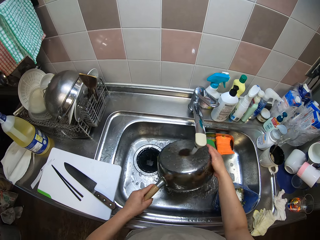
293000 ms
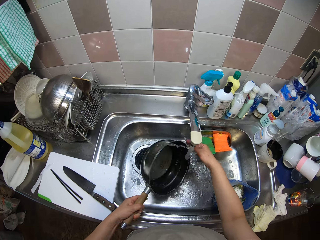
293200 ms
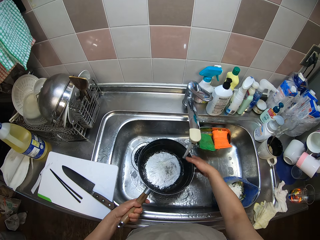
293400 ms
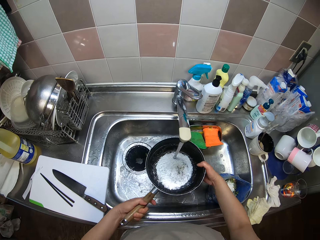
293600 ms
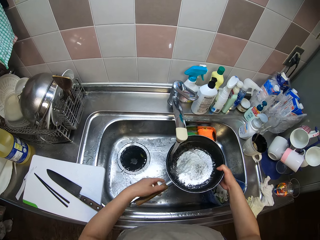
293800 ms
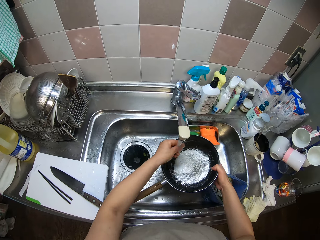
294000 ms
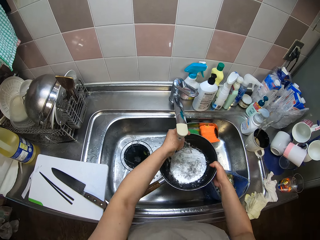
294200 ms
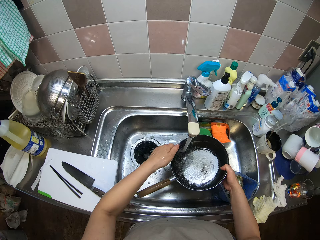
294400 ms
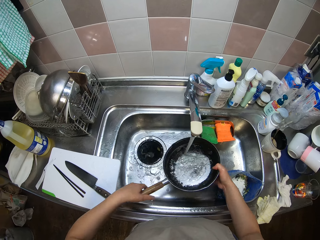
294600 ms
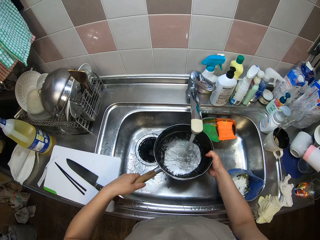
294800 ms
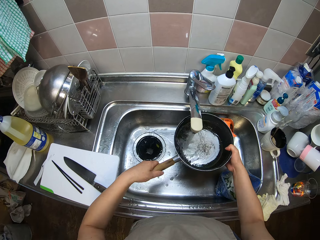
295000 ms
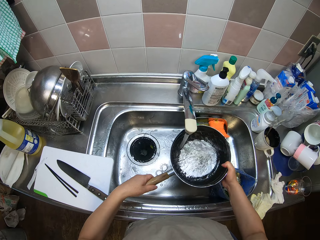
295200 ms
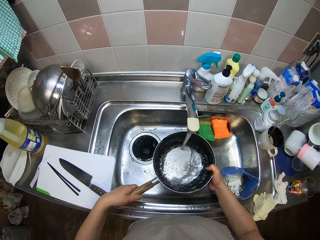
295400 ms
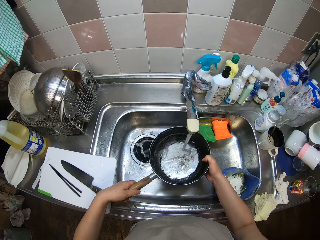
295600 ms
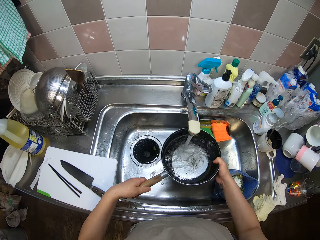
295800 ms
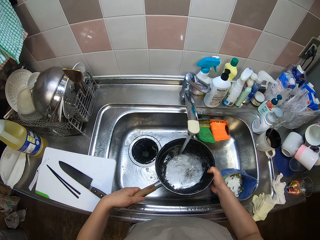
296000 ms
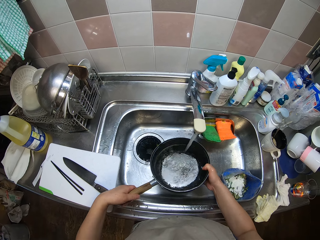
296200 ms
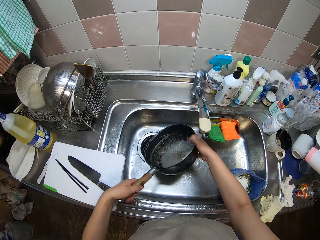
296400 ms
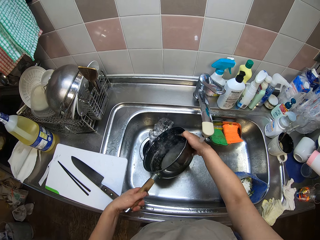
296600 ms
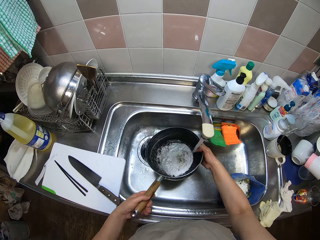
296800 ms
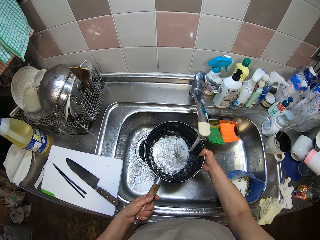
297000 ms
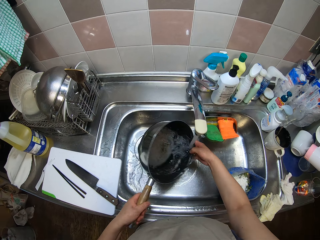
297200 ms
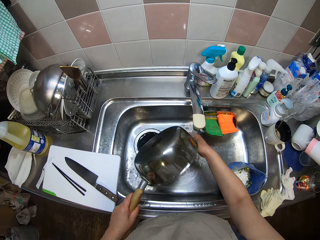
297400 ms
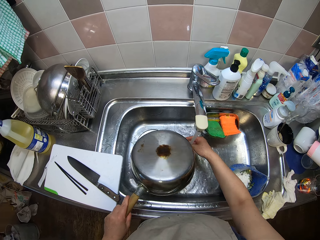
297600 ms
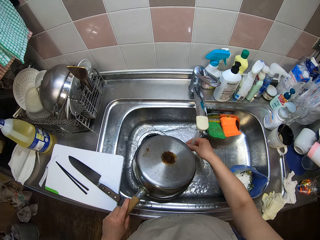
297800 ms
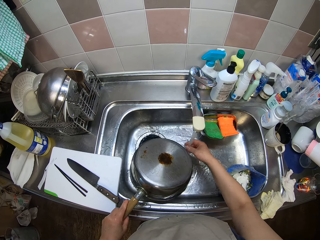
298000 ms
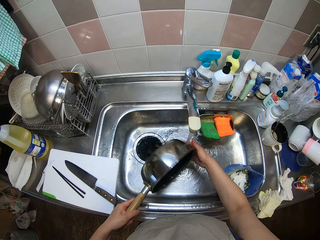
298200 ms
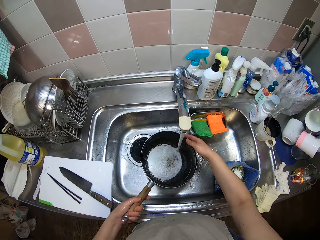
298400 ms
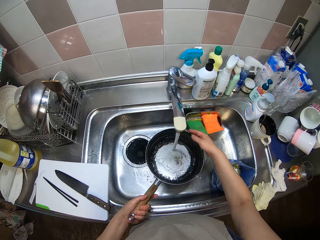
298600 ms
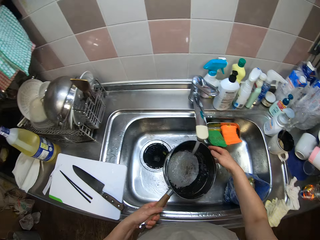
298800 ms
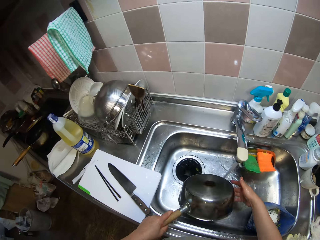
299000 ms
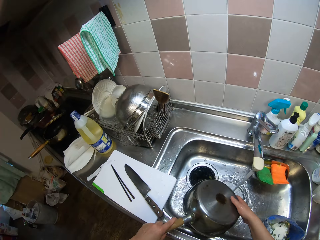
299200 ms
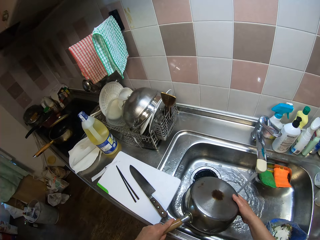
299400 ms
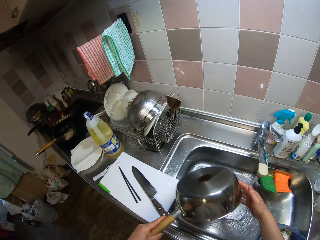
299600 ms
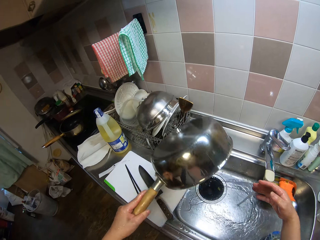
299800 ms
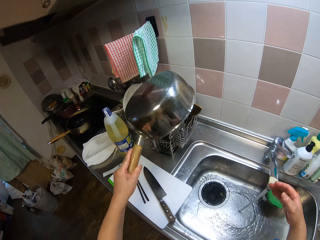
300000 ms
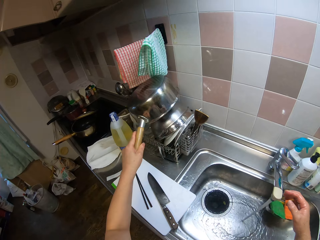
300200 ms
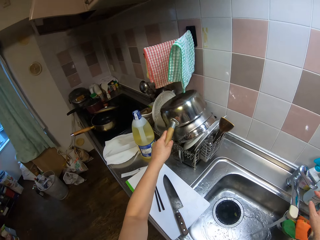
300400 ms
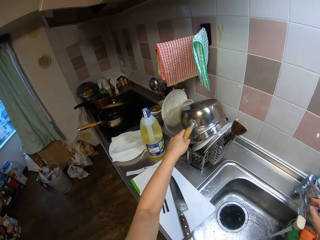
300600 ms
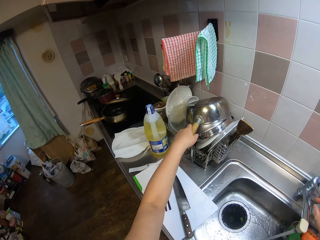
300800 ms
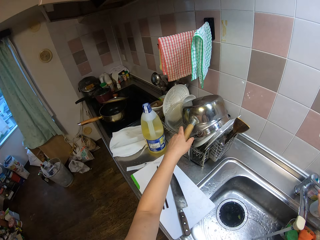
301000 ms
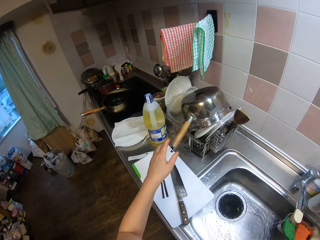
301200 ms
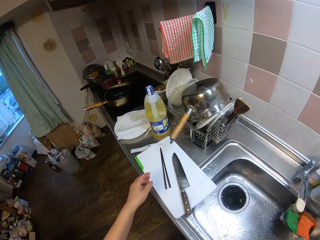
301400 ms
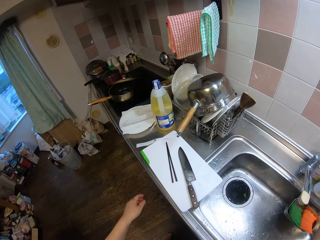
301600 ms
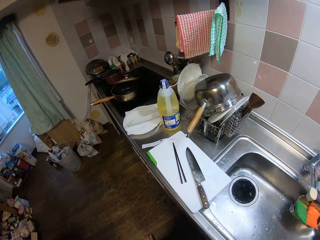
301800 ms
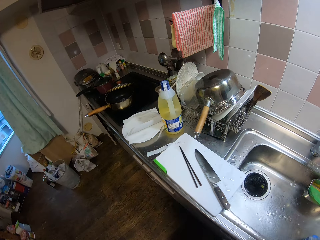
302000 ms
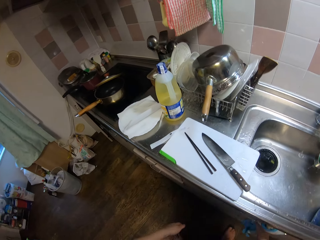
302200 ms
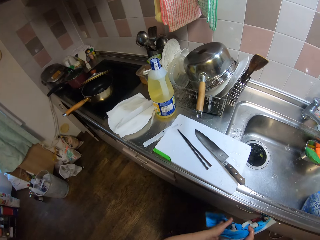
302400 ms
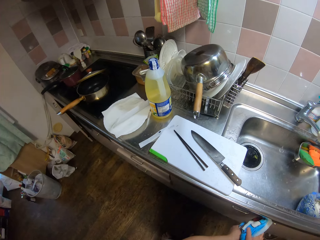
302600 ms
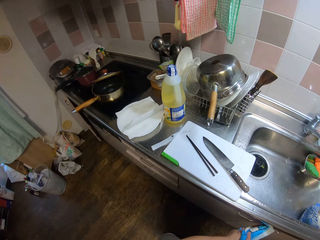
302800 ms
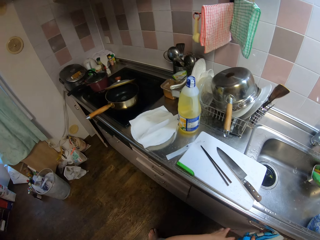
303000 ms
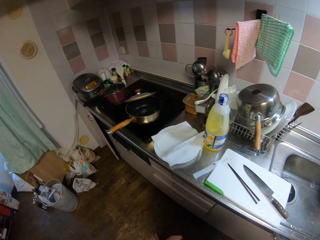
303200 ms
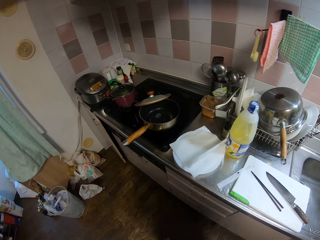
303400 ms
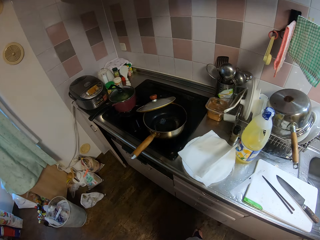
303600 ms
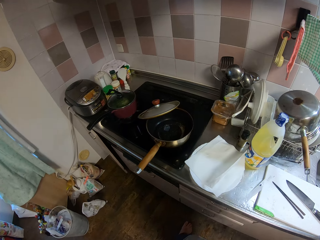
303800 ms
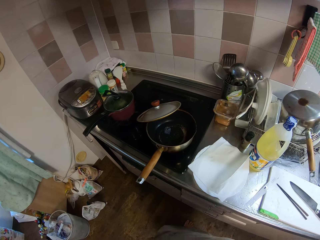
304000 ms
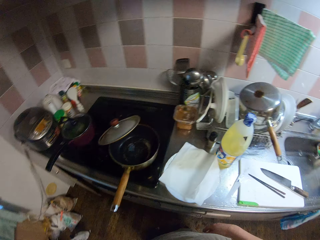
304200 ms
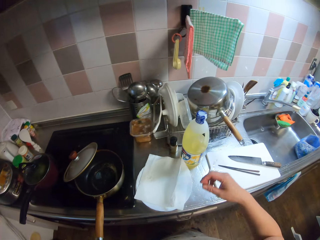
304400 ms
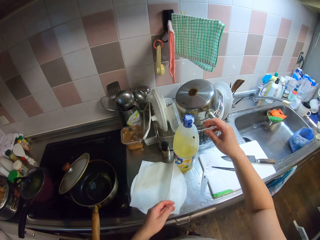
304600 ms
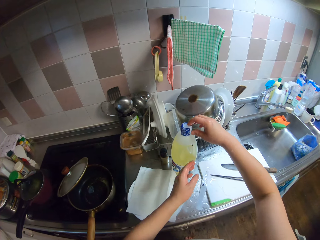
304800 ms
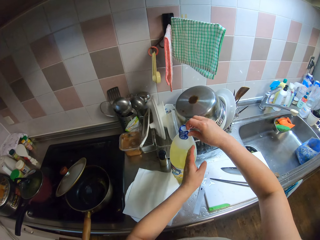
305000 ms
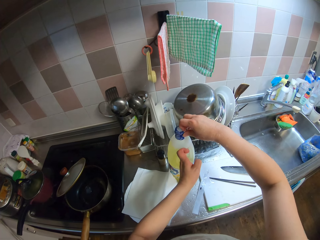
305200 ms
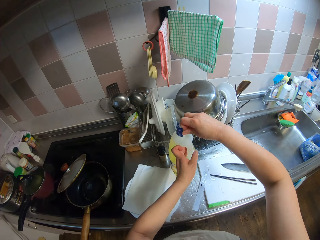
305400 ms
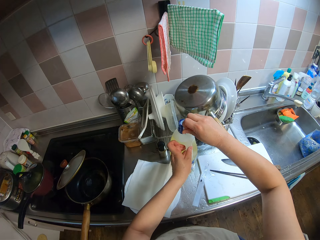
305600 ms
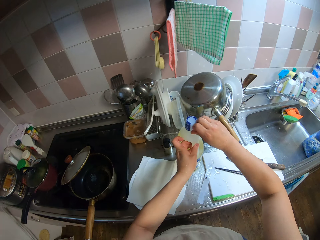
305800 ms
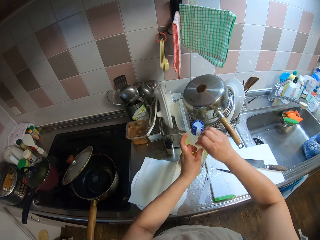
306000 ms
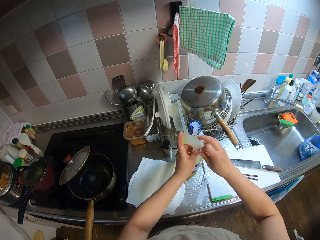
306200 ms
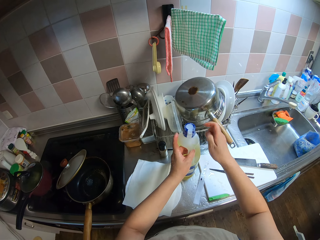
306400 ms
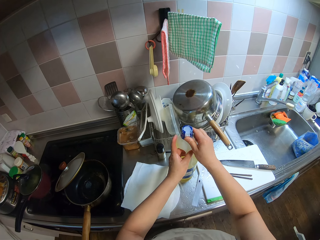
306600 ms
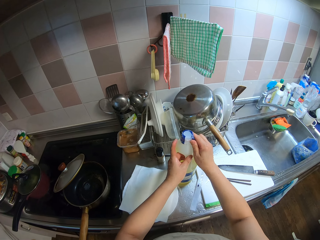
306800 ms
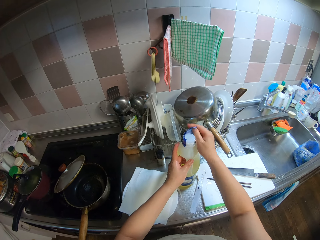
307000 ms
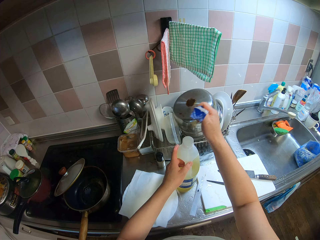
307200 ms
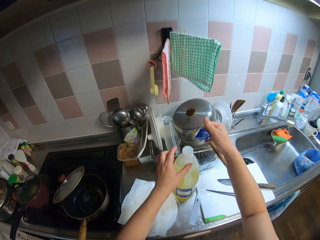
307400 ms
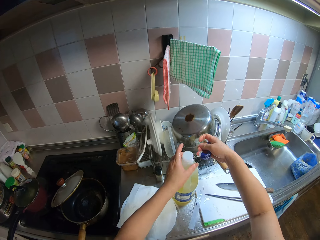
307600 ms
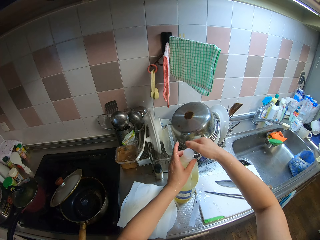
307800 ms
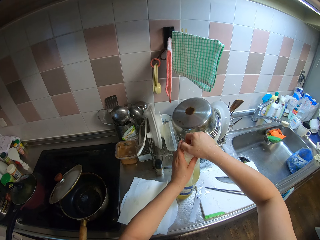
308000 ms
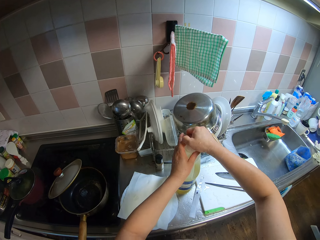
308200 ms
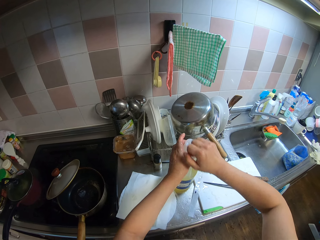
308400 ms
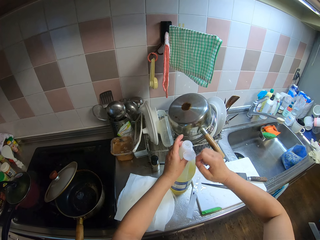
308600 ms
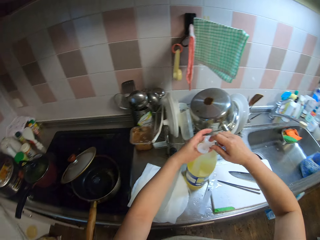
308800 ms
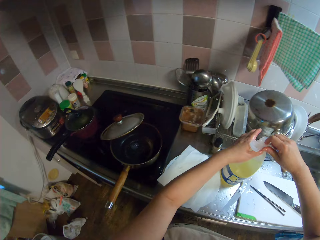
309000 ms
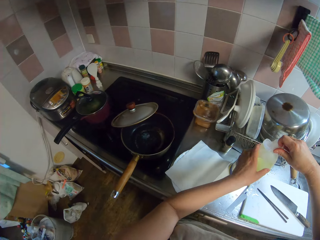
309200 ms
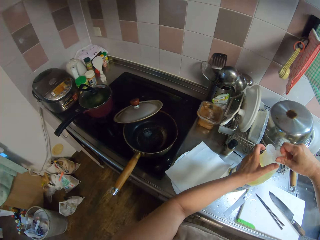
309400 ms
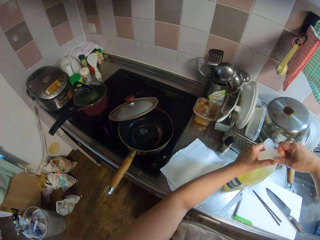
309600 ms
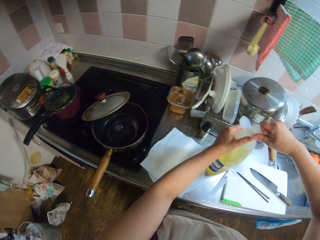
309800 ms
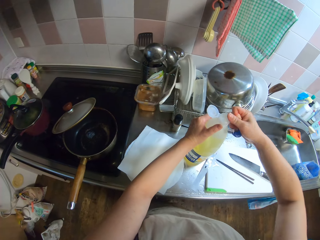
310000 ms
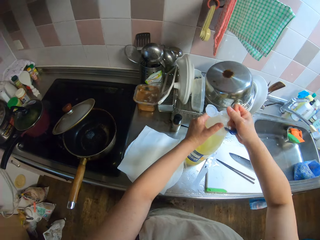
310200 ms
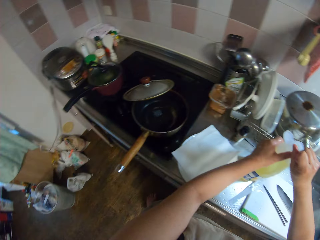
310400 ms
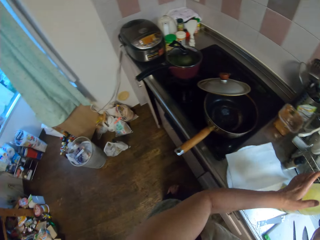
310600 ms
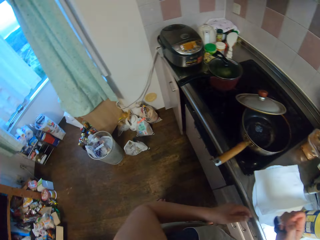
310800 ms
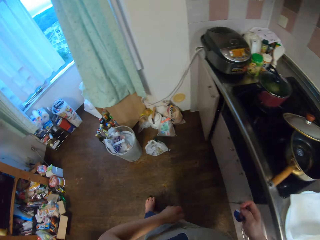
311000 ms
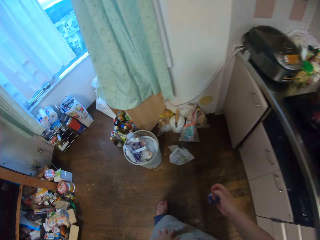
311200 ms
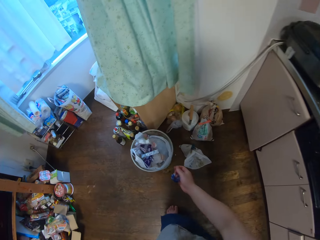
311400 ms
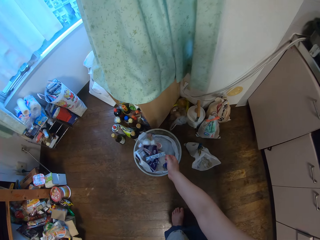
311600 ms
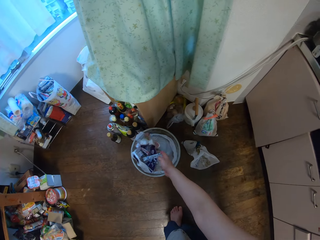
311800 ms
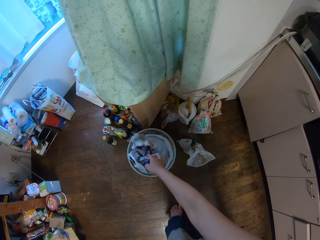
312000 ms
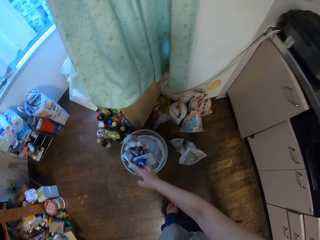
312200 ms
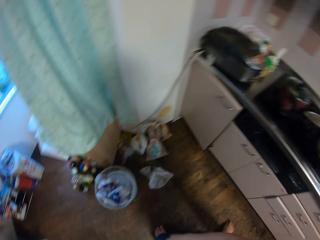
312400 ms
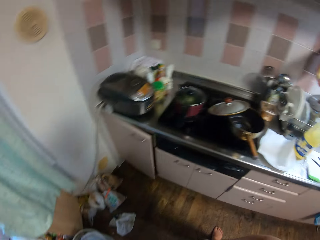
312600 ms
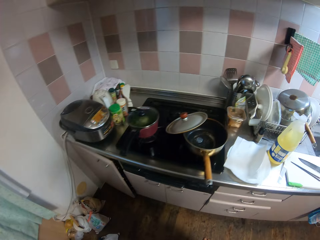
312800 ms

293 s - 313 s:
The camera wearer drops the pot on the rack. She closes the tap with her right hand. She cleans her hands with a towel. She moves a step. She opens a bottle of oil. She removes the bottle seal. She opens the bottle top. She moves a step. She drops the seal of the oil in a waste bin.

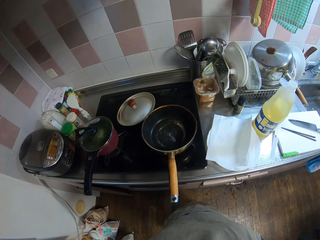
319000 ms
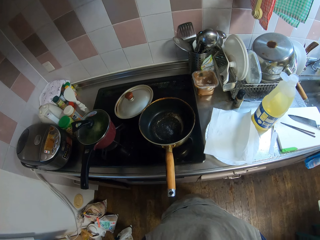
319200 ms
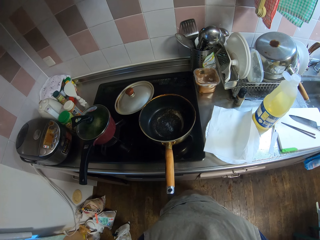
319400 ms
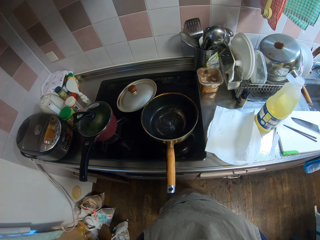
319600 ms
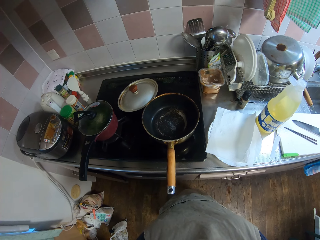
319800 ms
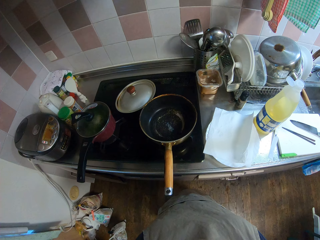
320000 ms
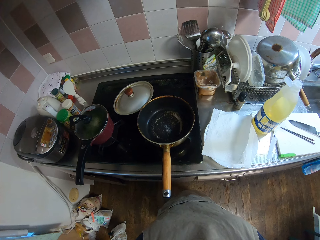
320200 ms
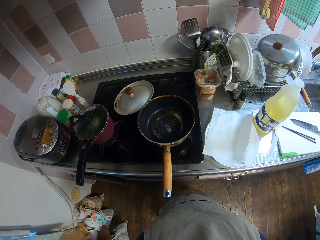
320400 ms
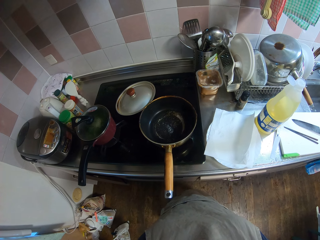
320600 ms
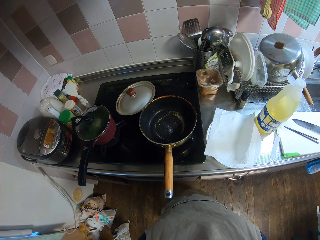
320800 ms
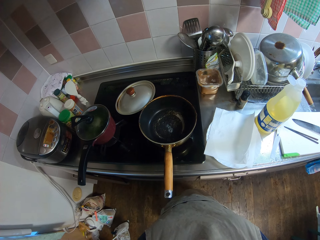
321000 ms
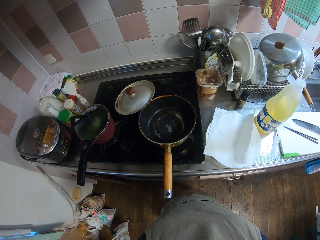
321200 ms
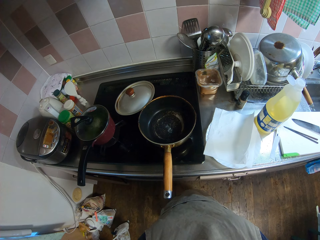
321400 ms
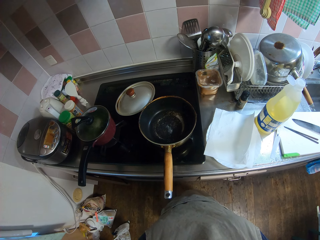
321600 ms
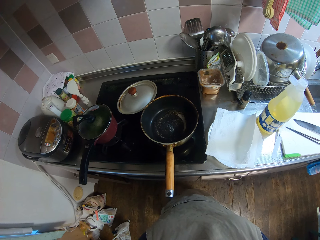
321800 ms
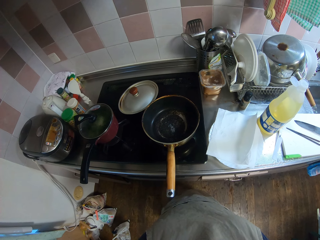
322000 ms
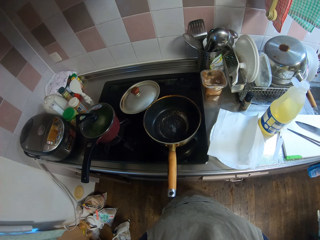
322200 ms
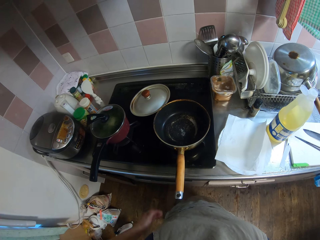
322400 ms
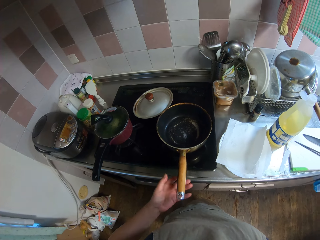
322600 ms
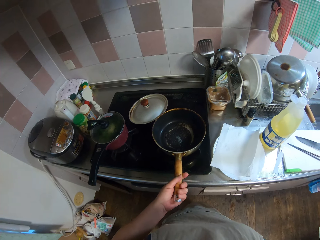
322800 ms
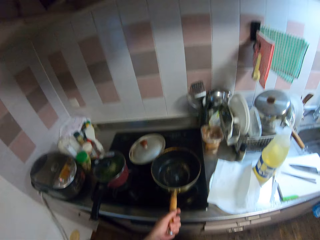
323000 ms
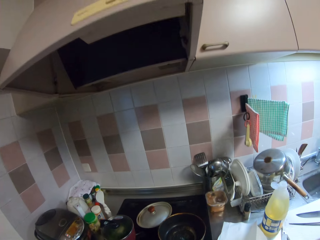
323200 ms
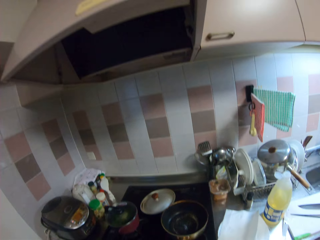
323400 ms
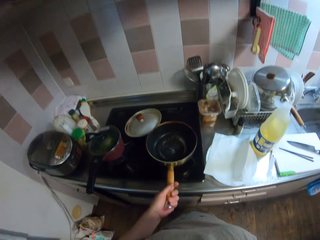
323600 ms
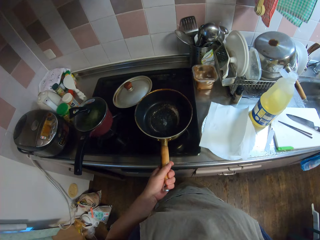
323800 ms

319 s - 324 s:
The camera wearer looks at the pan. She rotates the other pot on the cooker with her left hand. She holds the pan.
